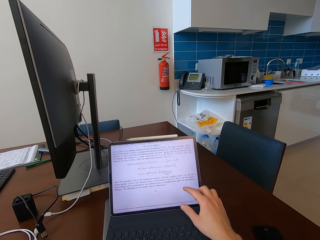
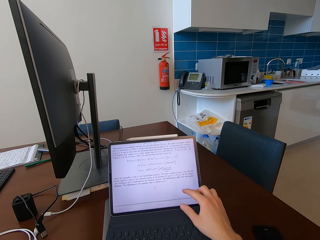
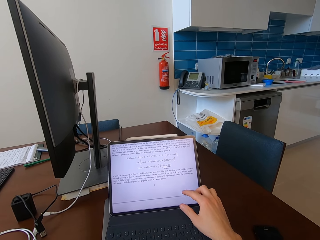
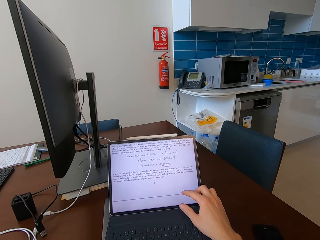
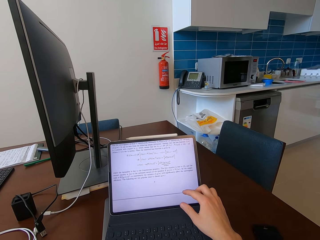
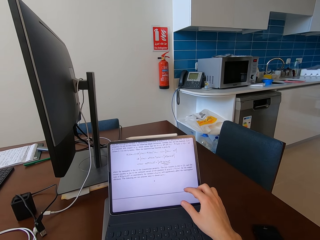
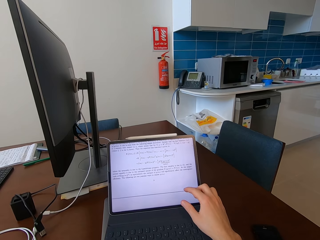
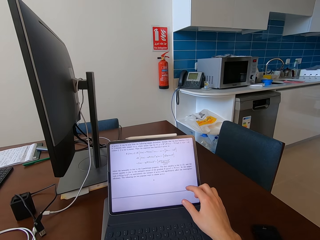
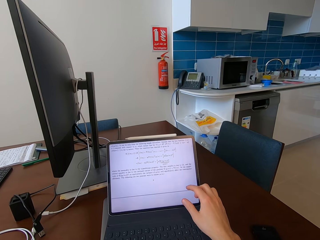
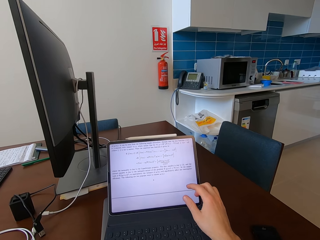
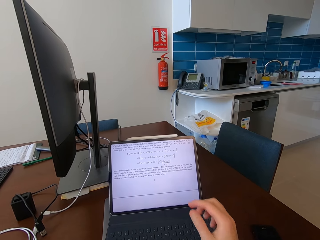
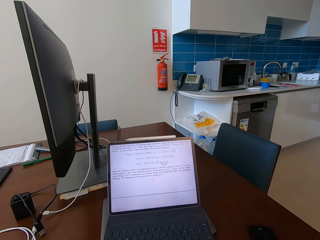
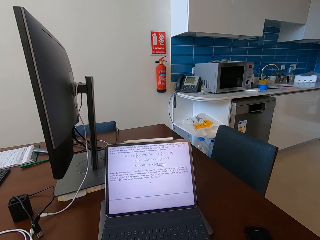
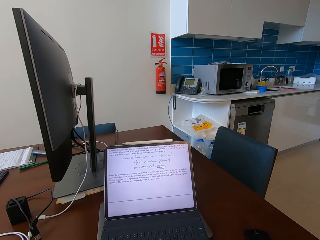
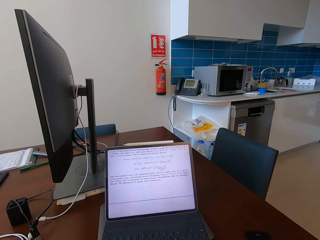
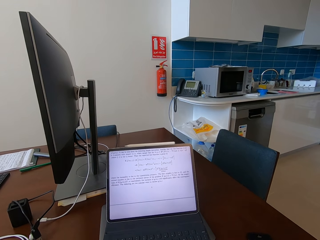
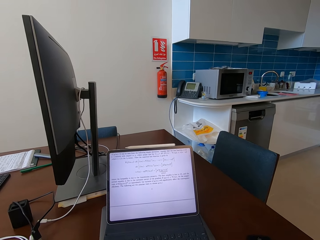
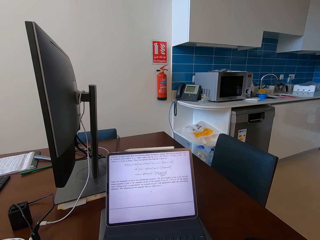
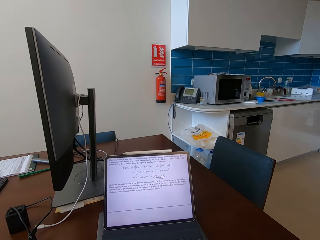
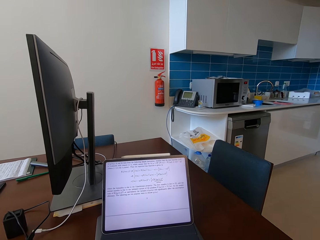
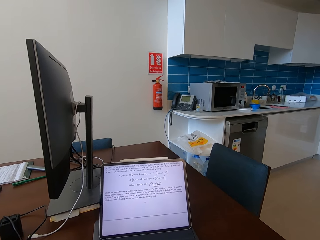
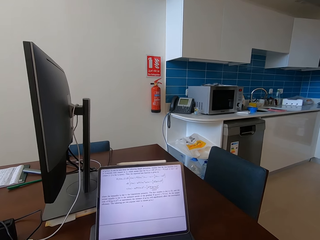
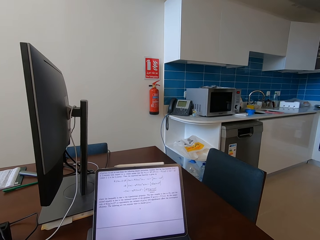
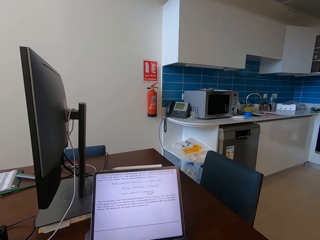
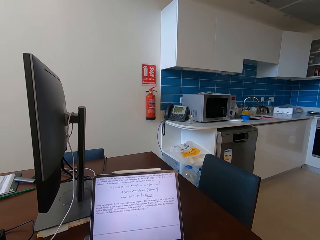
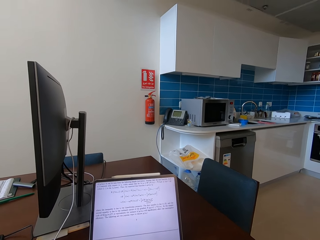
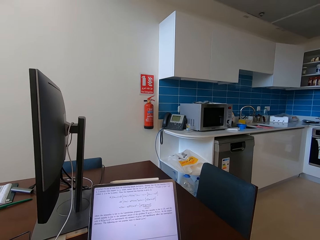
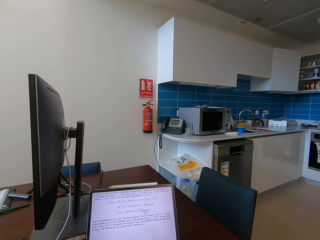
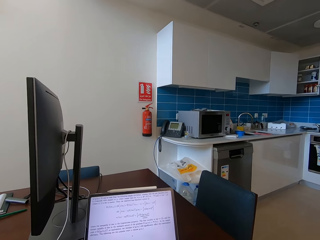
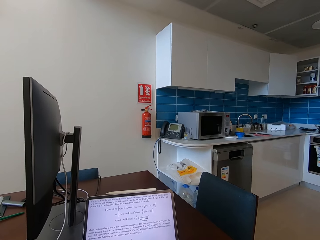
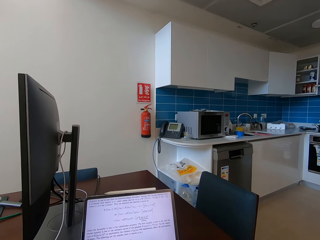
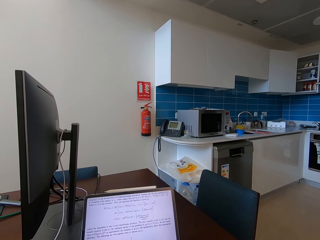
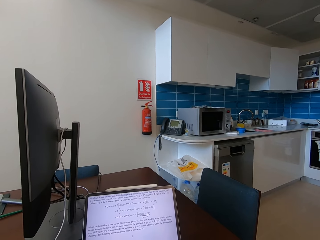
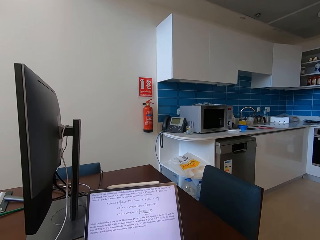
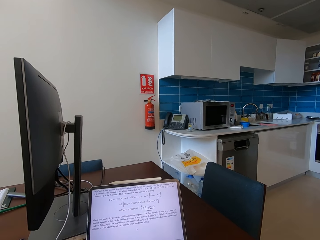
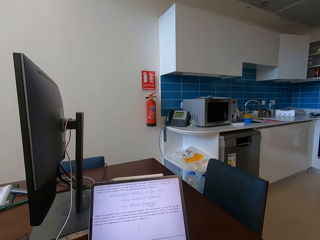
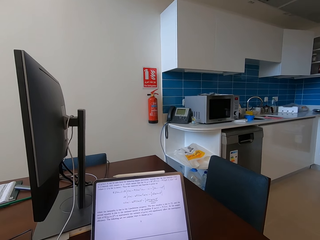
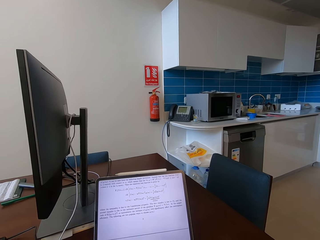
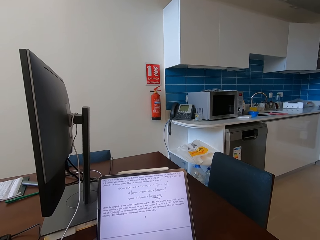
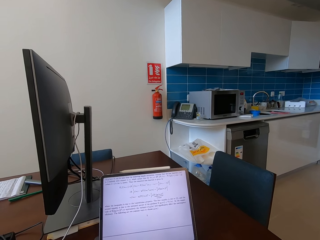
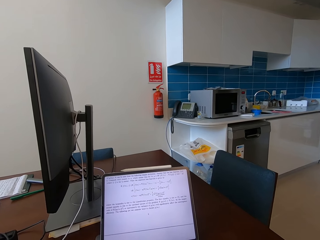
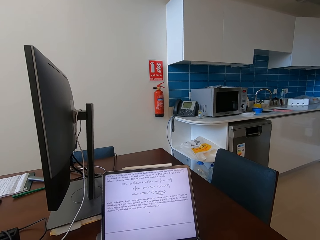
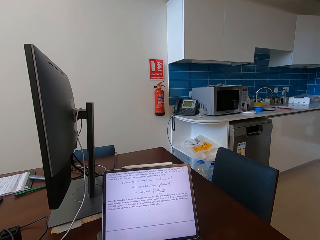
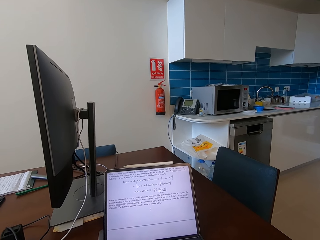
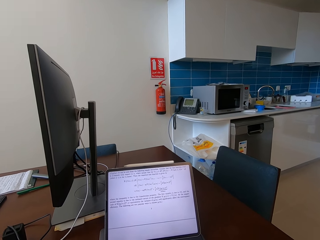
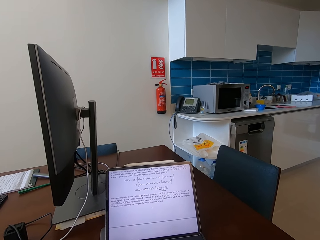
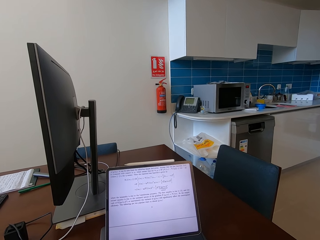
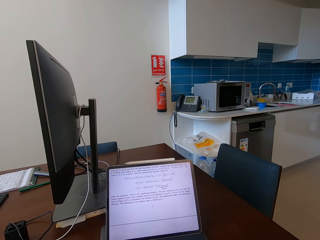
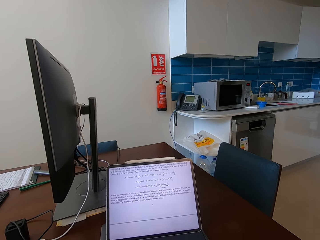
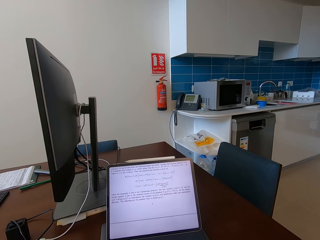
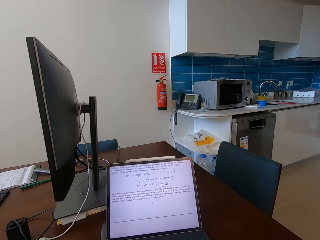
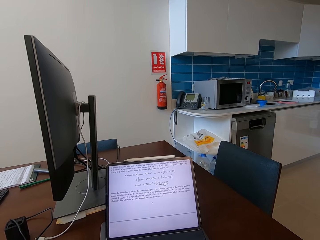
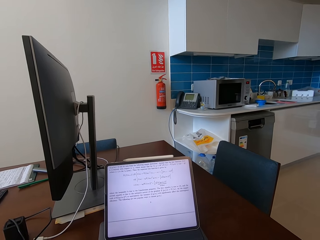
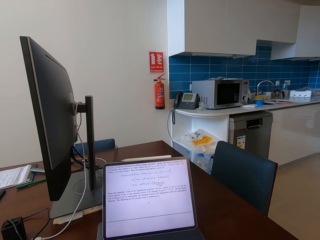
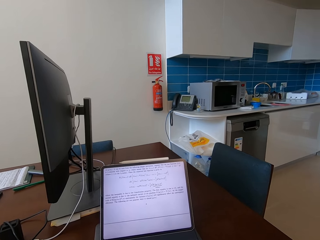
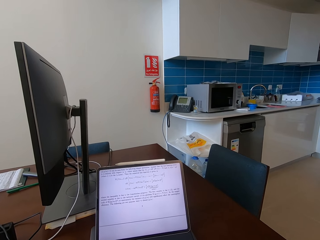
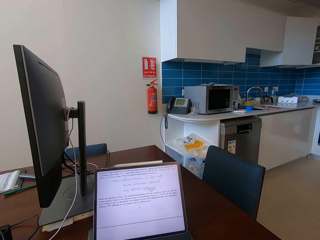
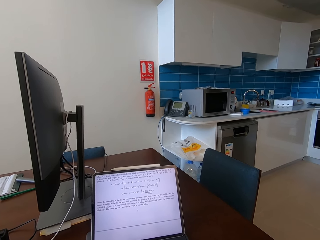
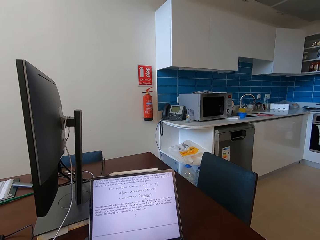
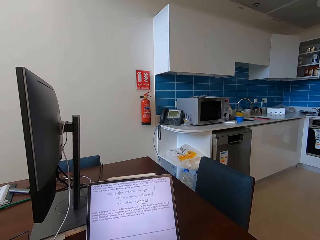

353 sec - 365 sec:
The camera wearer looks at the laptop.

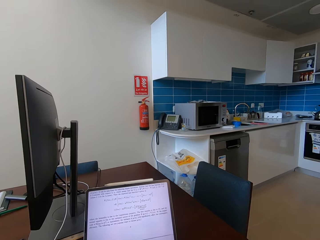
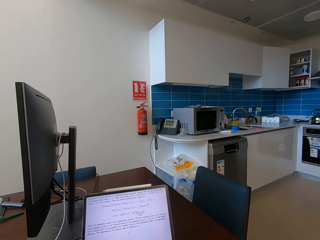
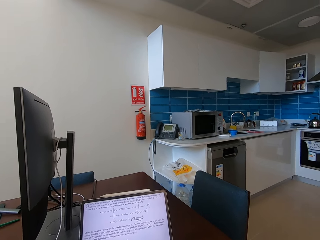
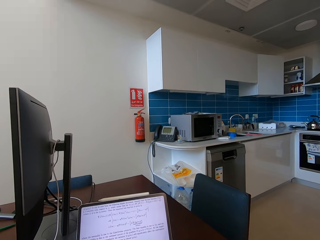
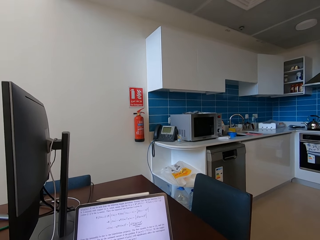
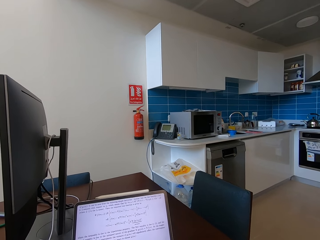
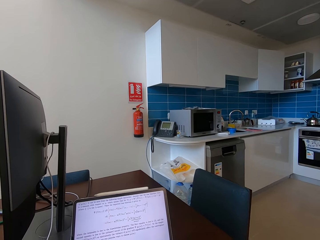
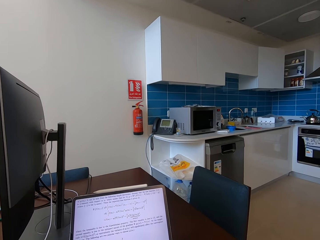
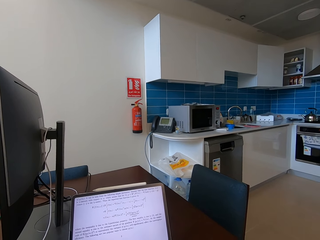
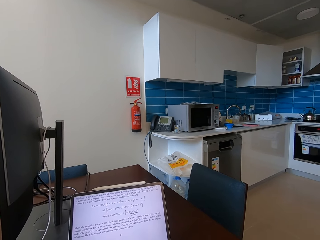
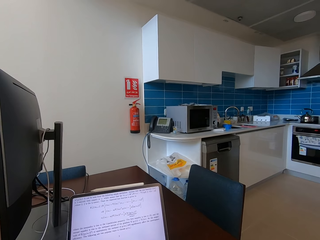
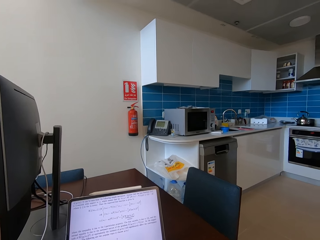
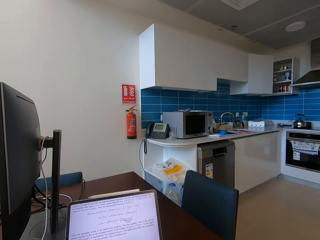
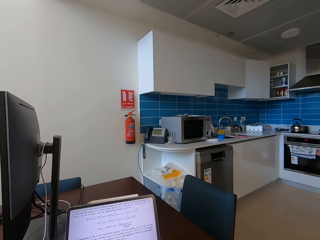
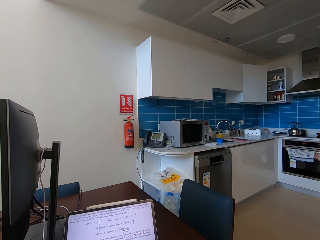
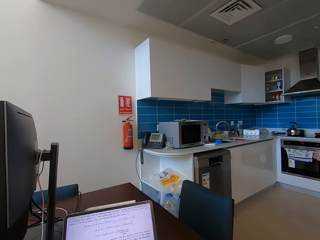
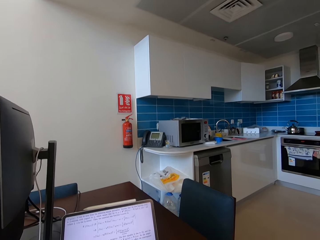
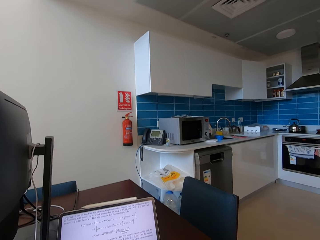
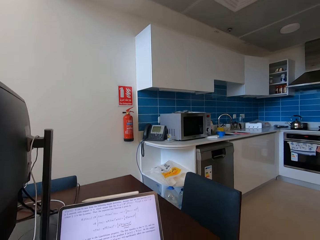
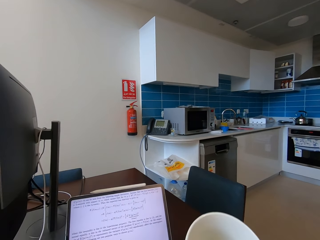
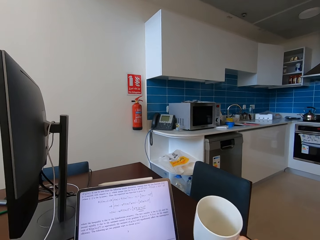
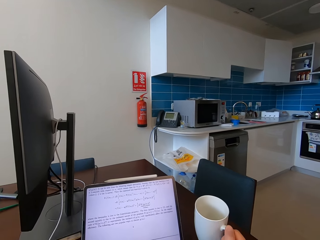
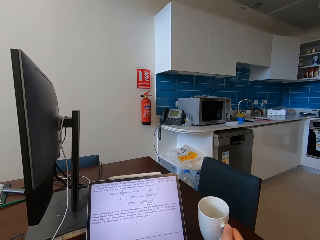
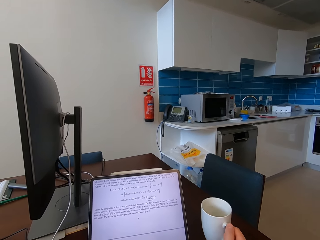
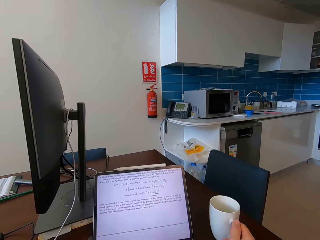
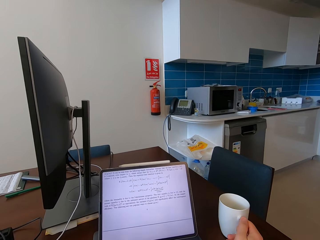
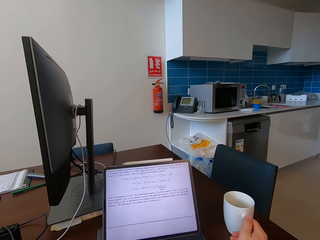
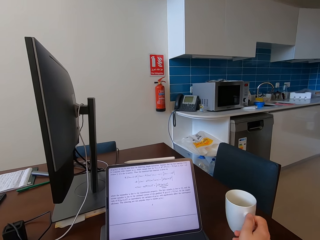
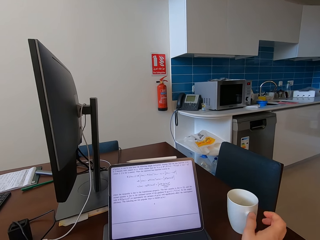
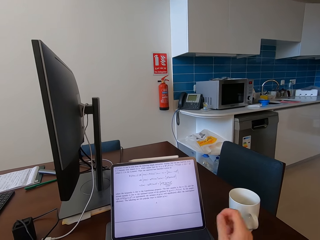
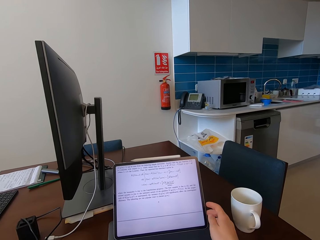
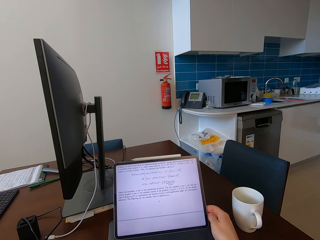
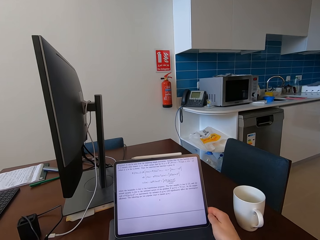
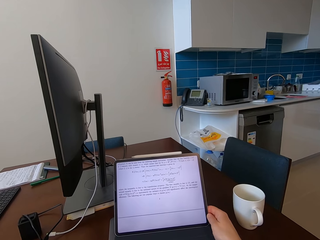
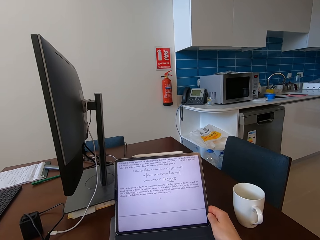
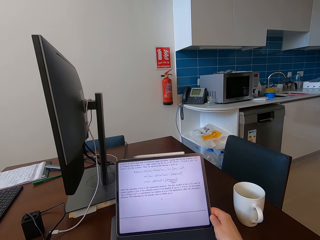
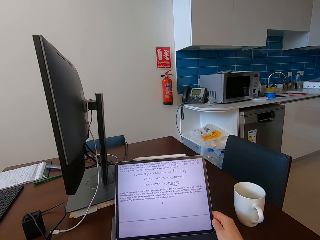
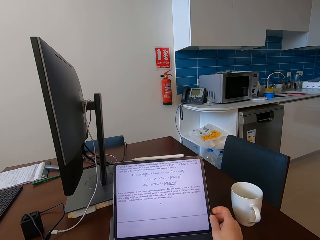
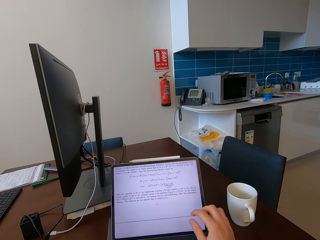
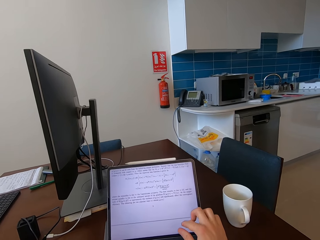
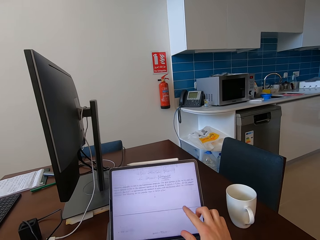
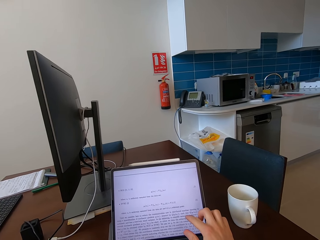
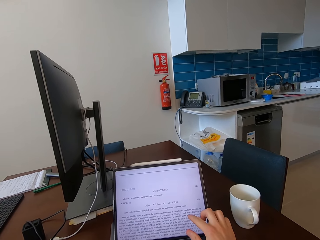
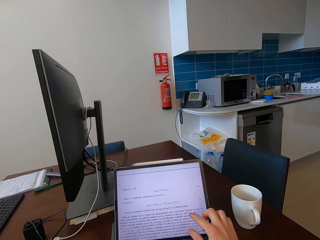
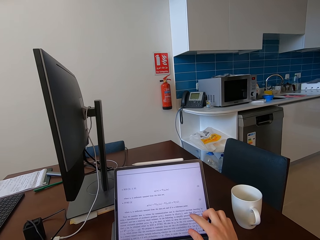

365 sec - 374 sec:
The camera wearer drops a mug on the table. He adjusts the tablet on the table and operates the tablet on the table with his hand.
